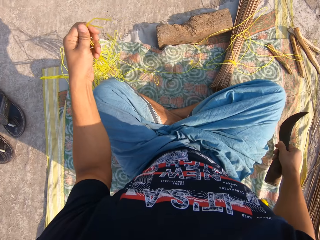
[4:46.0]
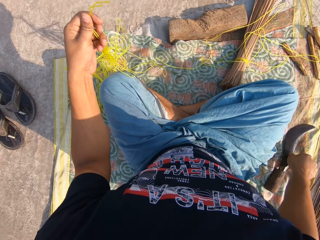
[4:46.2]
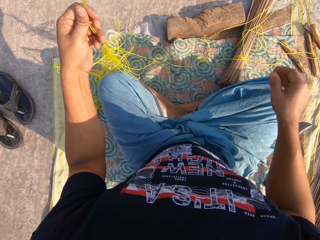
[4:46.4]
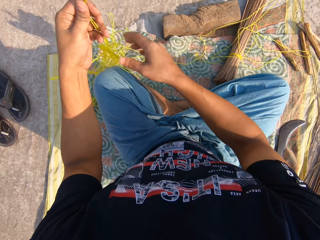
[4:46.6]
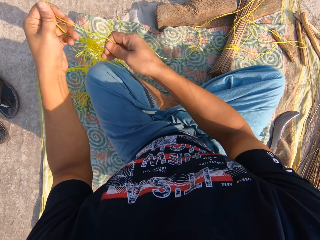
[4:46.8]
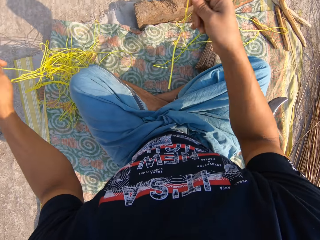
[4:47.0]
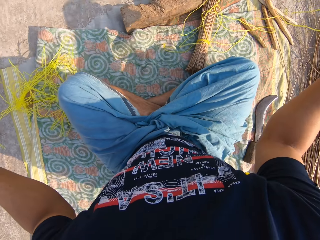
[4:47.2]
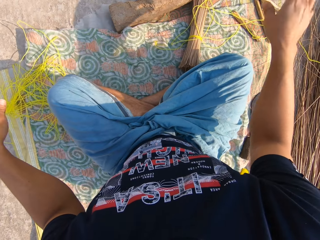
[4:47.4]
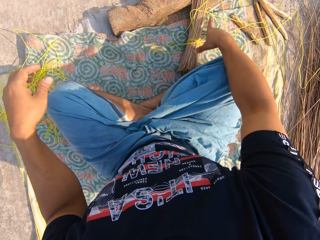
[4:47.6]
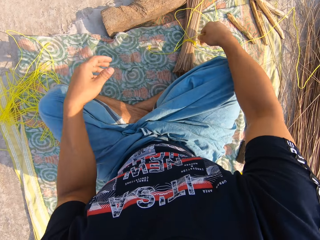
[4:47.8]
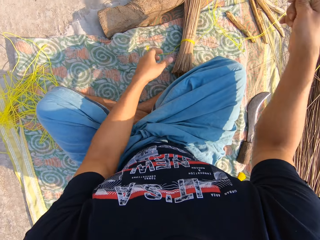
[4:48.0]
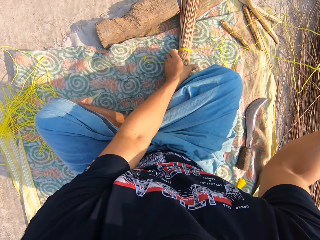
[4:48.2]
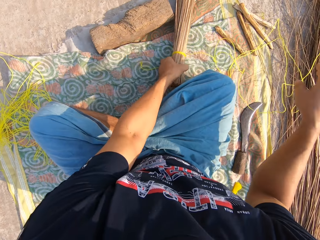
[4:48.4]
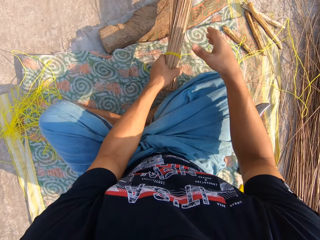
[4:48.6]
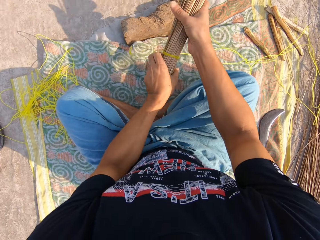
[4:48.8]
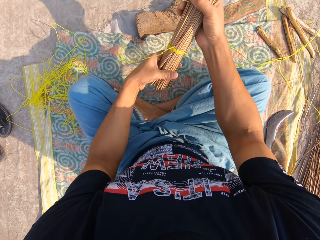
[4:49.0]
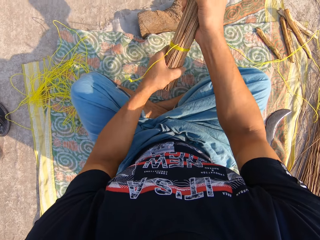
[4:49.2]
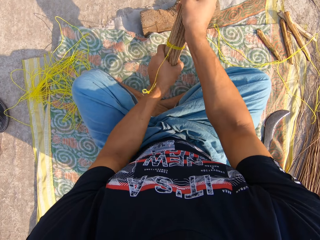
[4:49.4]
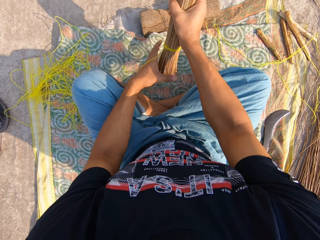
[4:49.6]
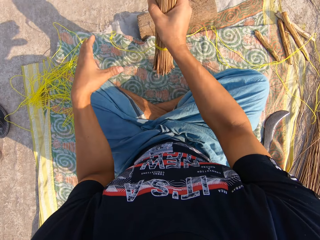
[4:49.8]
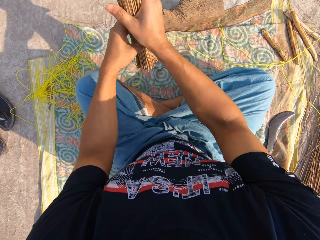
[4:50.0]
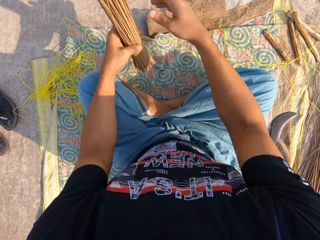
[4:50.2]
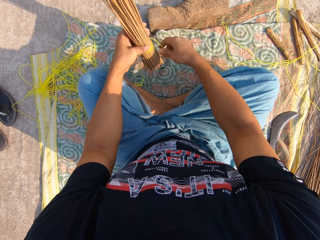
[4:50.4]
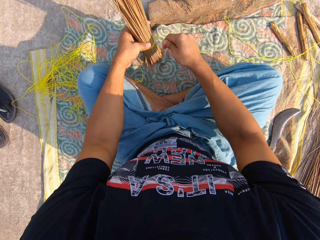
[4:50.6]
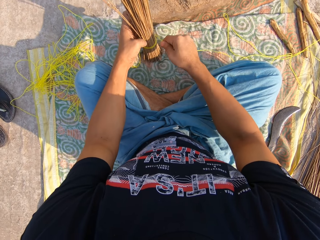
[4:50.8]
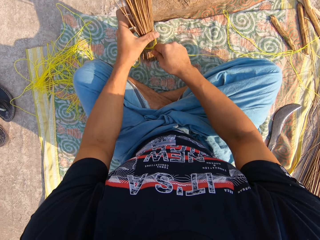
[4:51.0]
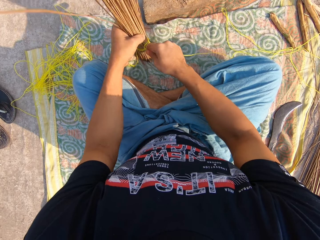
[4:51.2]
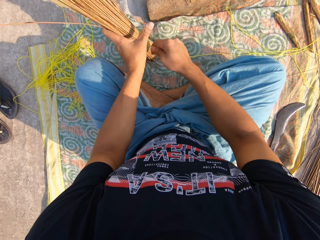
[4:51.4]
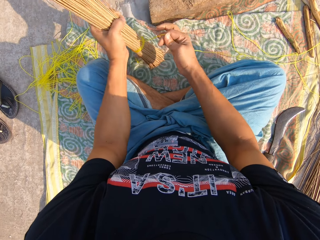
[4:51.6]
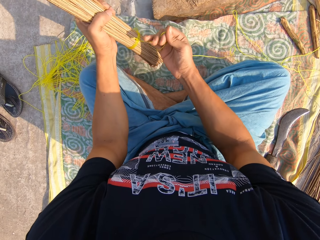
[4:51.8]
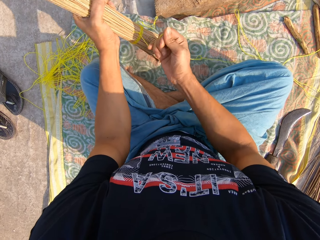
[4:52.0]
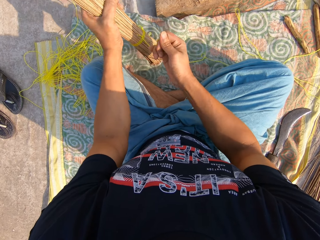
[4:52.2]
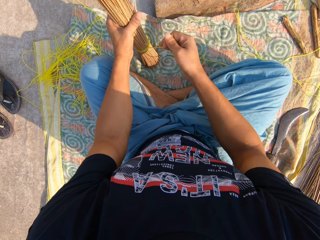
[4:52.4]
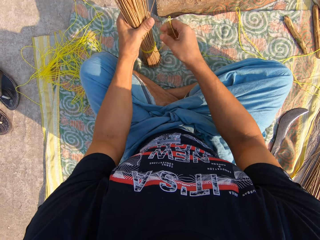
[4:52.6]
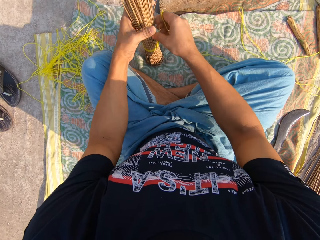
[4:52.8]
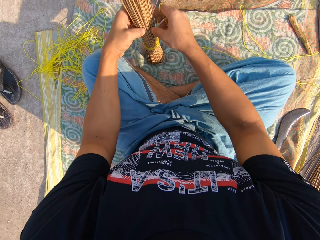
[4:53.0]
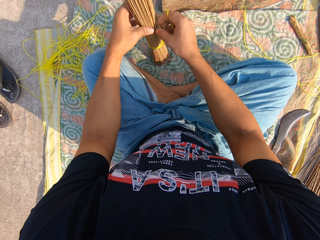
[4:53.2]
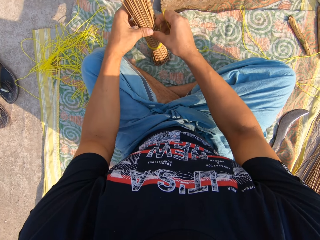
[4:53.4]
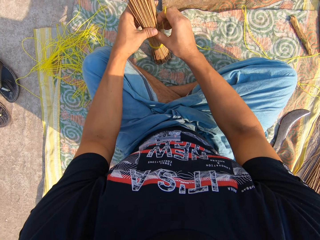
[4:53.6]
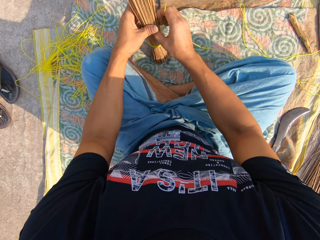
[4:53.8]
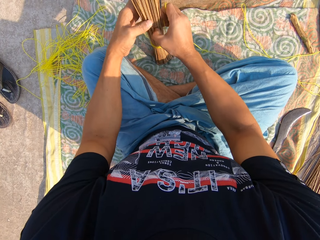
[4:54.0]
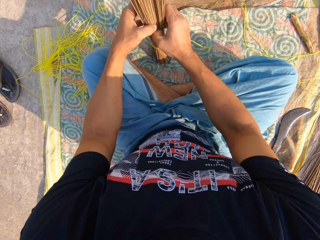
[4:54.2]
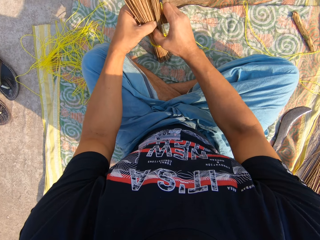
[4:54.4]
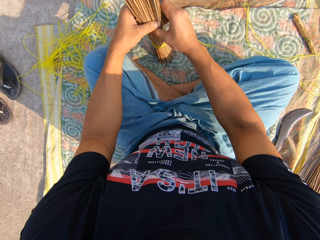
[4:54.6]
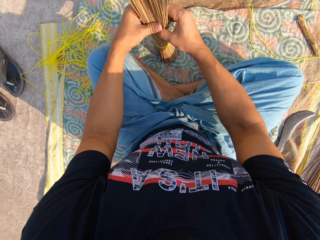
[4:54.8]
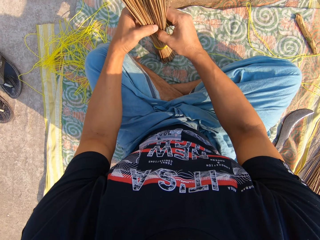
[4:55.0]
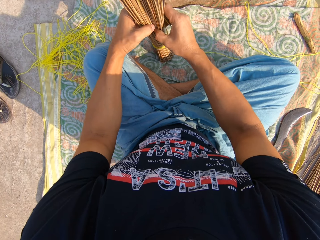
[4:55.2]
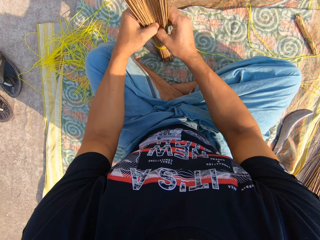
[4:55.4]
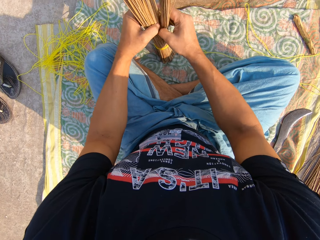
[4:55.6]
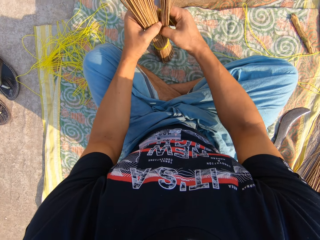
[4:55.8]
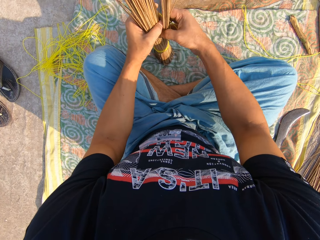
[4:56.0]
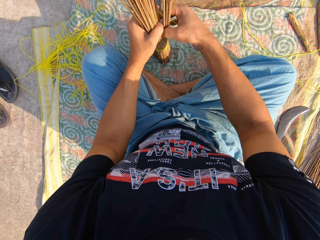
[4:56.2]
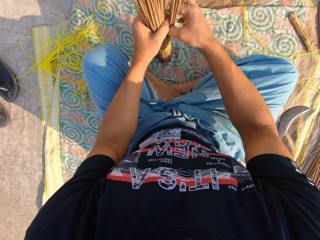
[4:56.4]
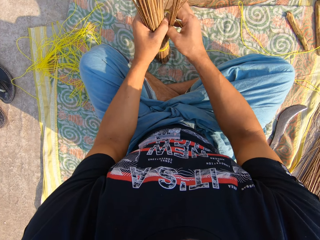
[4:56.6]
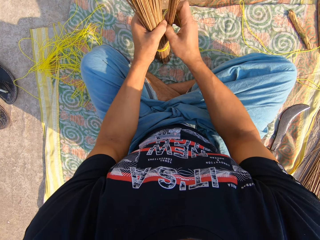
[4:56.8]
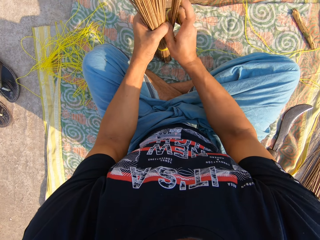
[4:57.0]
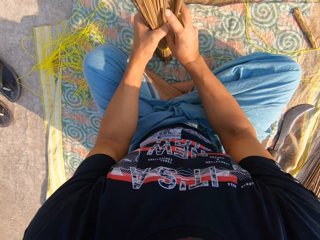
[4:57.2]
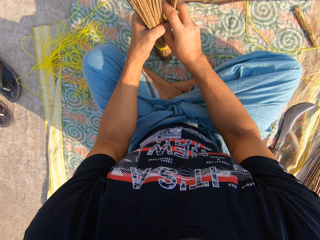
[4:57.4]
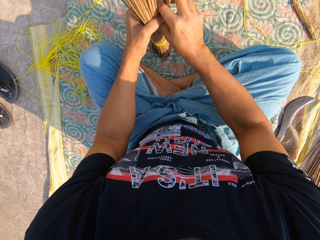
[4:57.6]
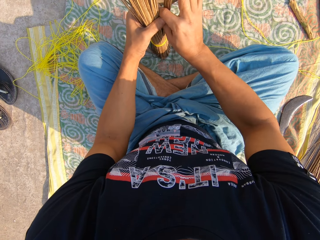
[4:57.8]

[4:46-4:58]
The camera wearer drops the knife on the floor with his right hand. He untangles the rope with both hands. He lets go of the rope on his left hand. He picks up the rope with his right hand. He picks up a broom on the floor with his left hand. He adjusts the broom with both hands. He ties the broom with the rope with both hands.

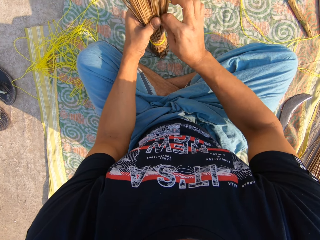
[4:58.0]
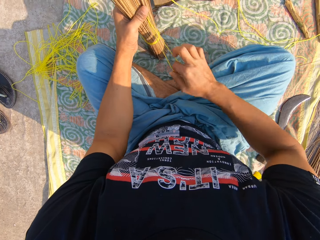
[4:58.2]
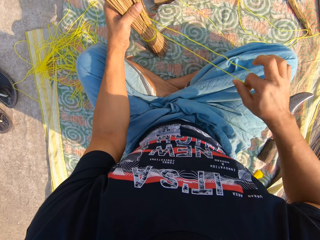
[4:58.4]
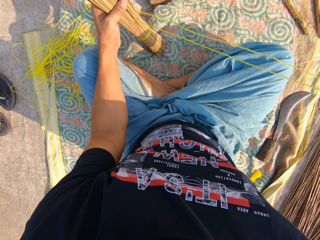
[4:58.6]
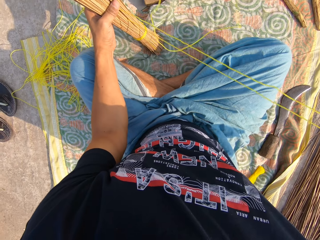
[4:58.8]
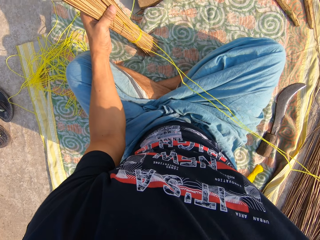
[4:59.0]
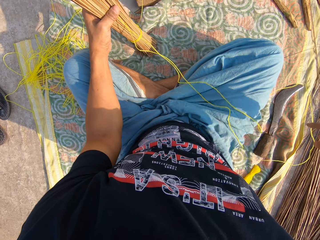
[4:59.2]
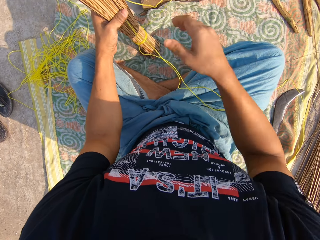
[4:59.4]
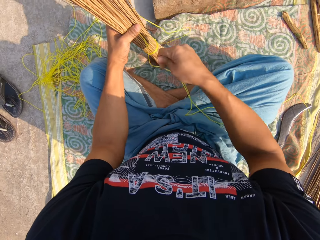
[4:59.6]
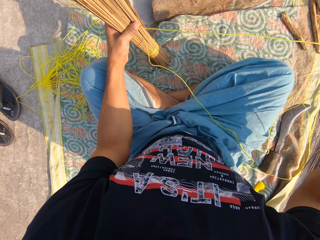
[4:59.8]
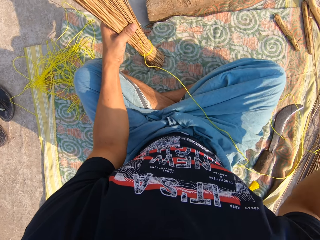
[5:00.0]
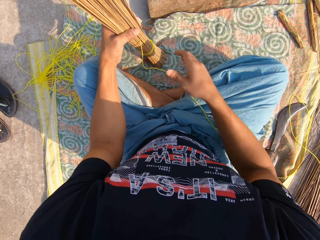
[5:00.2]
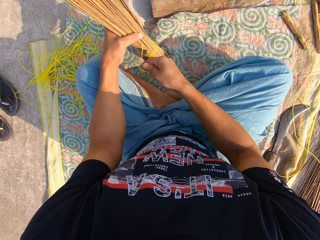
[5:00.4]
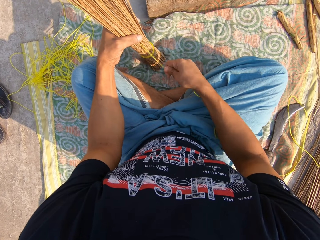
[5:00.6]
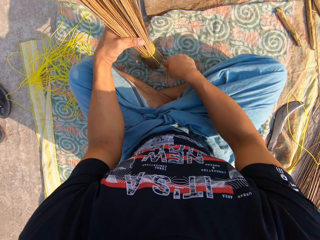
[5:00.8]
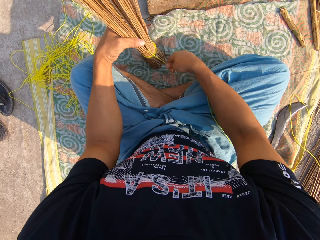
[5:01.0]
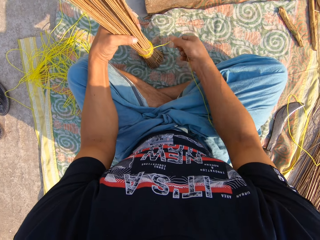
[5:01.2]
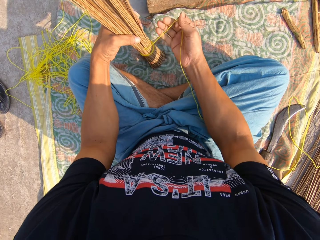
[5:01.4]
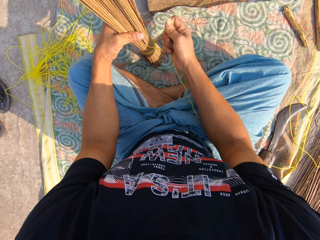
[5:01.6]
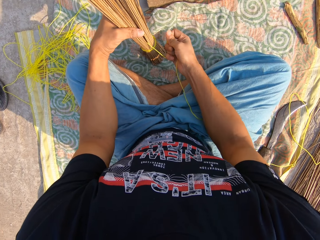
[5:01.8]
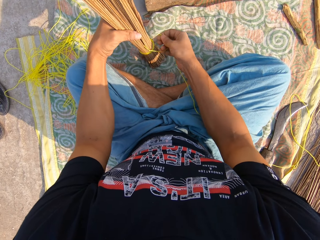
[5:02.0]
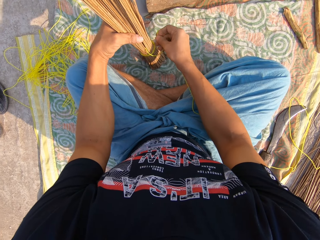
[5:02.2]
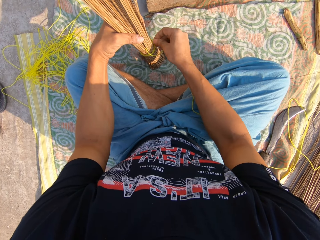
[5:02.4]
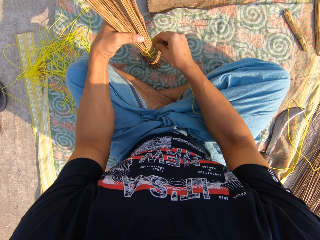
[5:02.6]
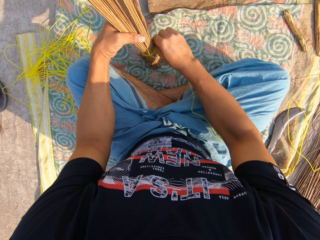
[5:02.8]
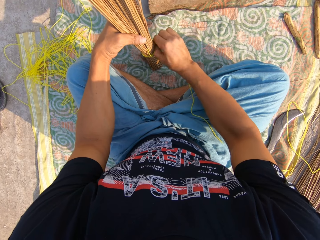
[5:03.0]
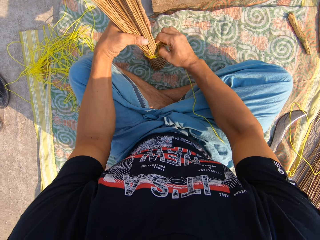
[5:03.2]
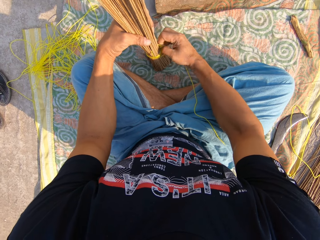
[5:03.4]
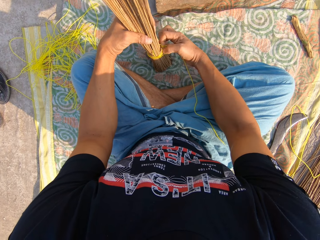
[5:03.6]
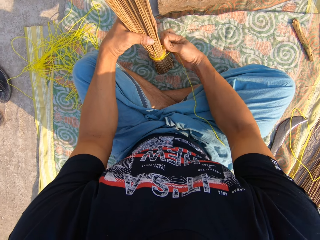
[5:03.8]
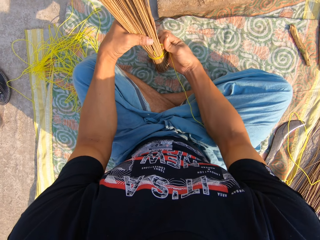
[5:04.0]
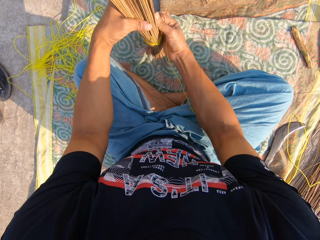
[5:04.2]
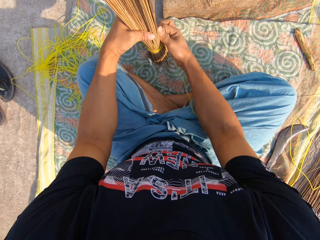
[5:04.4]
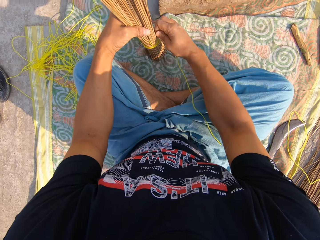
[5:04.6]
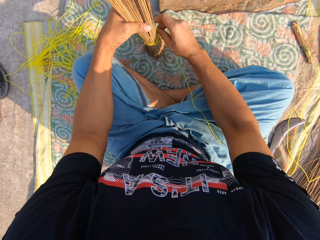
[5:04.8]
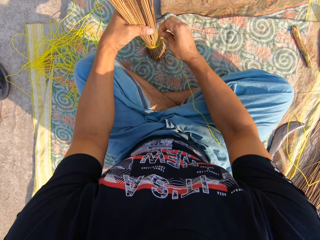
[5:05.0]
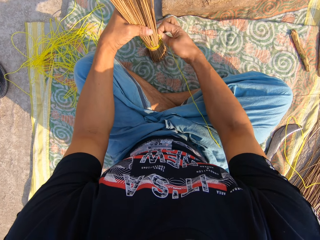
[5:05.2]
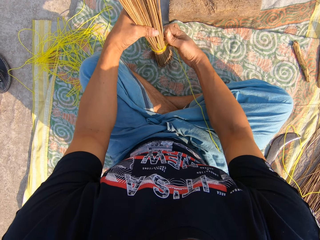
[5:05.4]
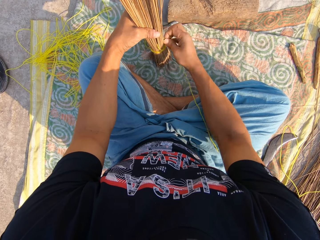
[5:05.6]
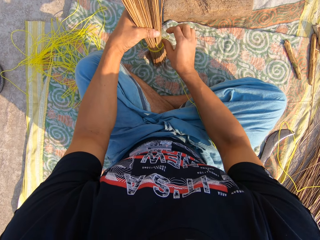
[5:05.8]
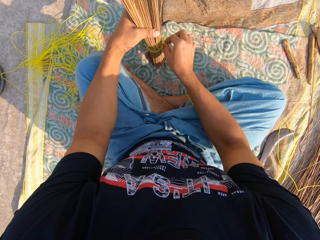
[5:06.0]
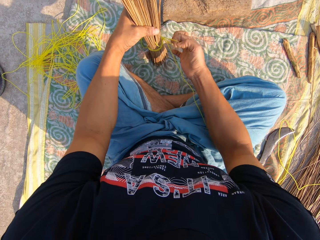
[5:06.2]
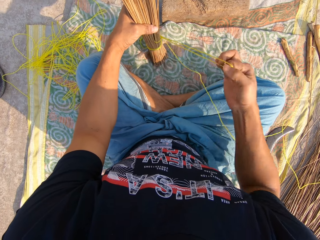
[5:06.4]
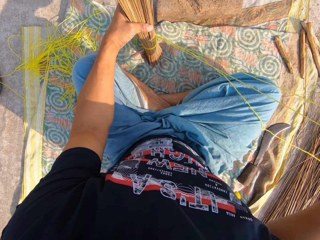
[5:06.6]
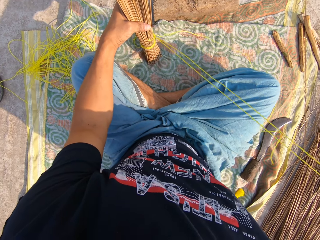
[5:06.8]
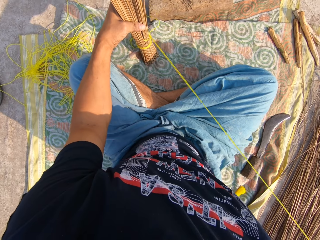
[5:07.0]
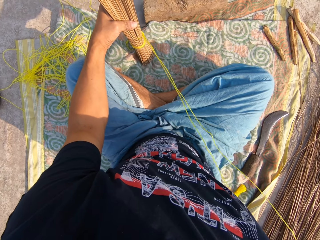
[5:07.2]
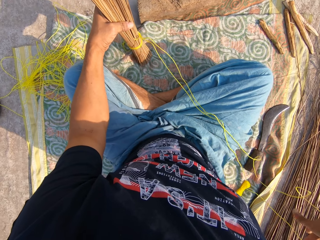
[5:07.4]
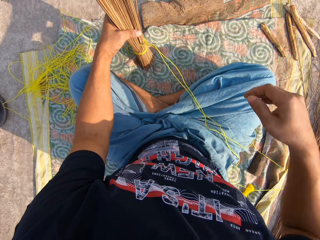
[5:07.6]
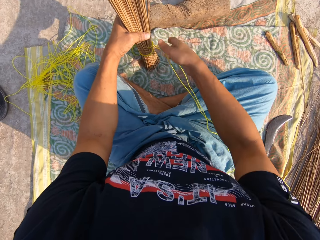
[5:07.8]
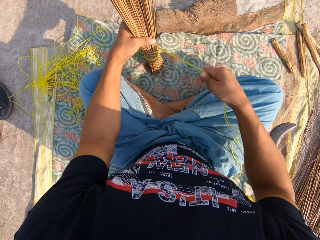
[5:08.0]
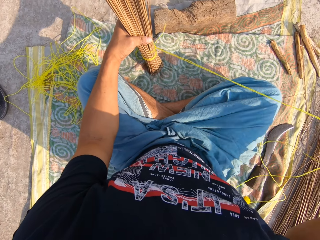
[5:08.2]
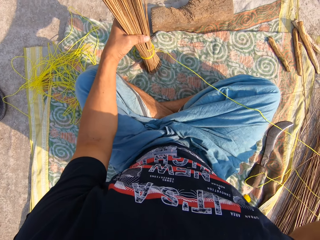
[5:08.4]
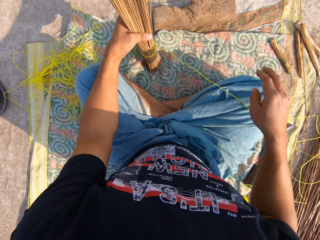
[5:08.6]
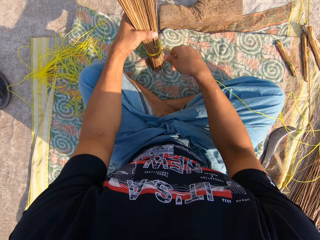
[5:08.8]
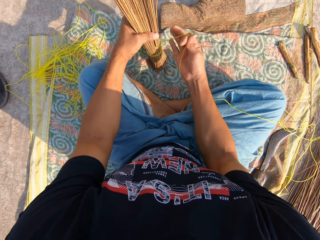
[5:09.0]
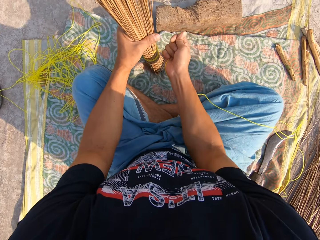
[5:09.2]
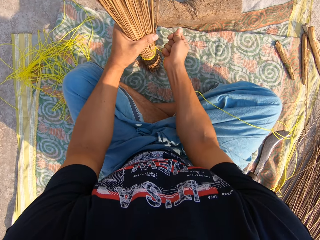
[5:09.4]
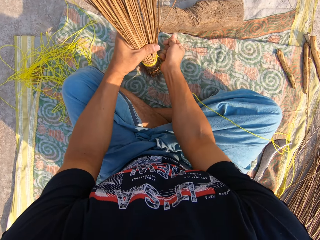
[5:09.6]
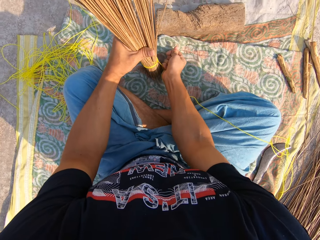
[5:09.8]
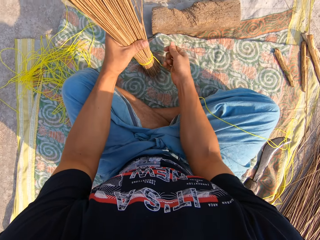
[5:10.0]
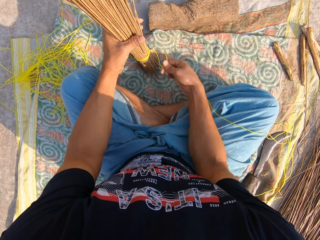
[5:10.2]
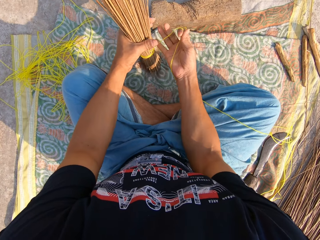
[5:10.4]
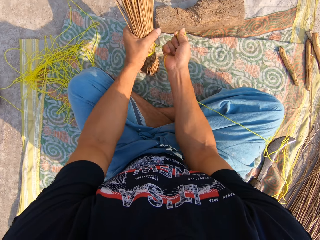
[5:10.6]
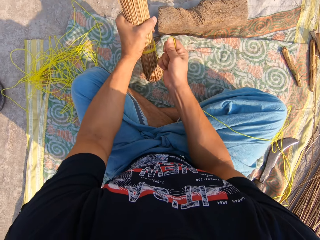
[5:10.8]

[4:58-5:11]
The camera wearer tightens the rope.
